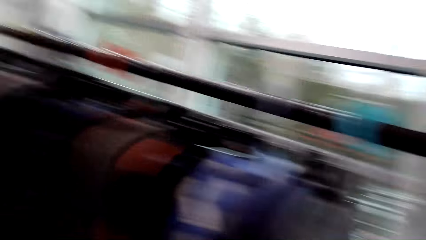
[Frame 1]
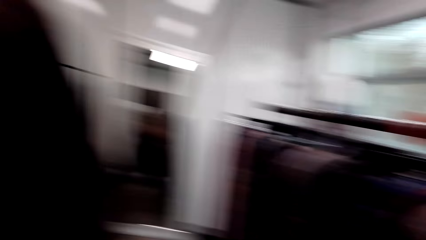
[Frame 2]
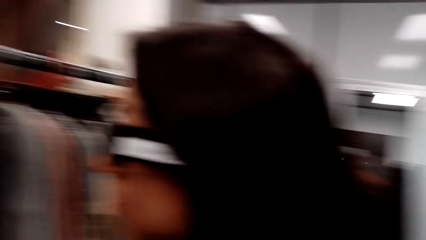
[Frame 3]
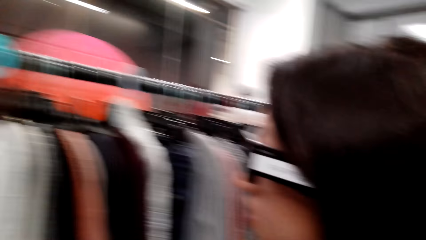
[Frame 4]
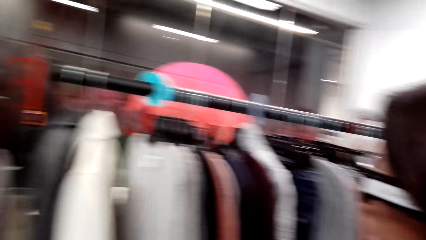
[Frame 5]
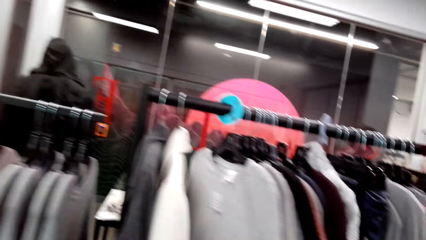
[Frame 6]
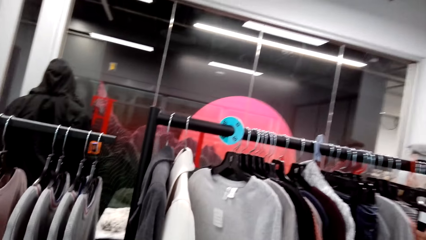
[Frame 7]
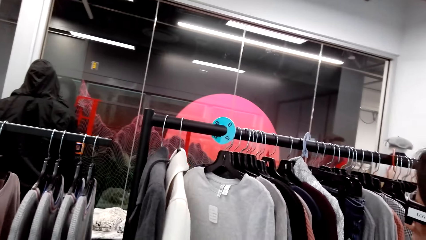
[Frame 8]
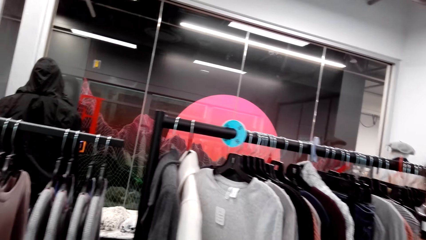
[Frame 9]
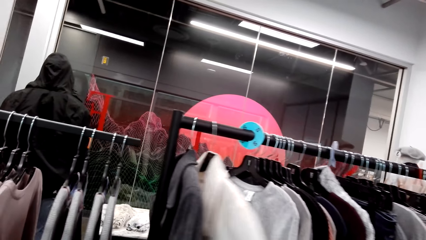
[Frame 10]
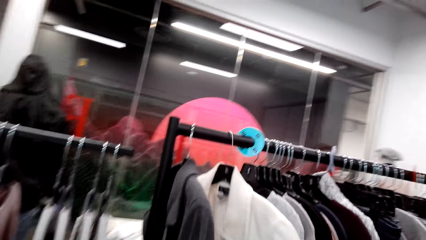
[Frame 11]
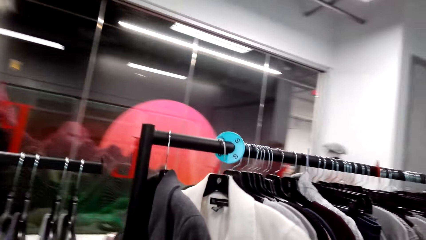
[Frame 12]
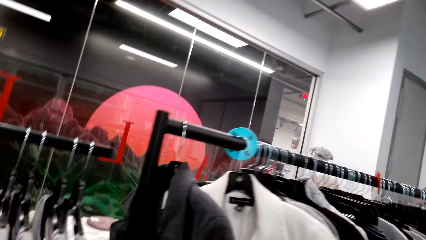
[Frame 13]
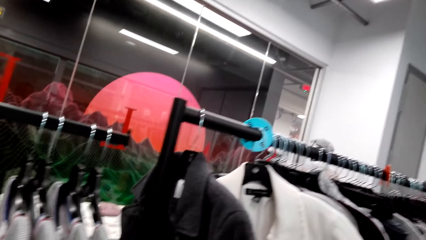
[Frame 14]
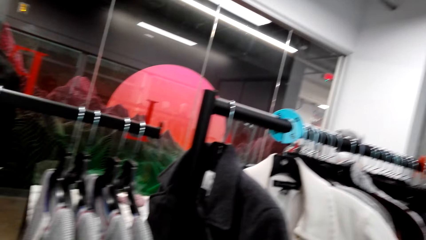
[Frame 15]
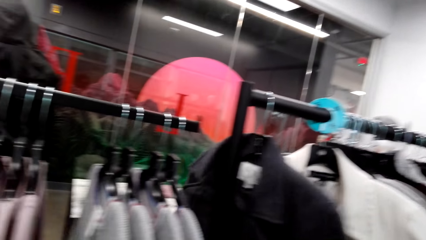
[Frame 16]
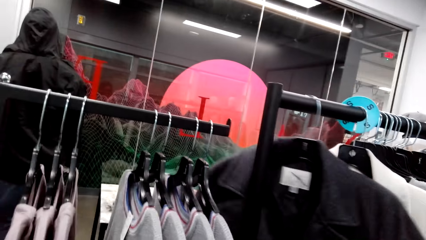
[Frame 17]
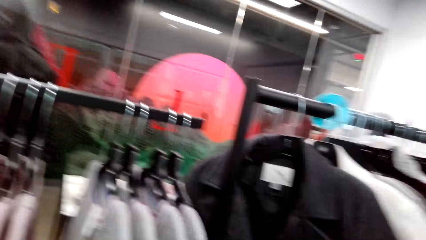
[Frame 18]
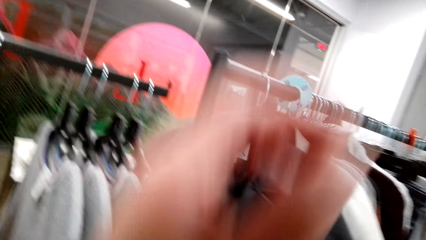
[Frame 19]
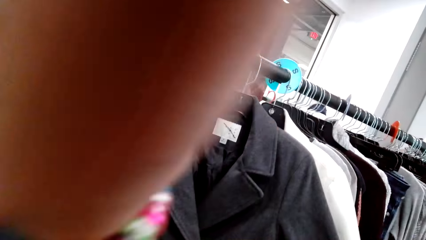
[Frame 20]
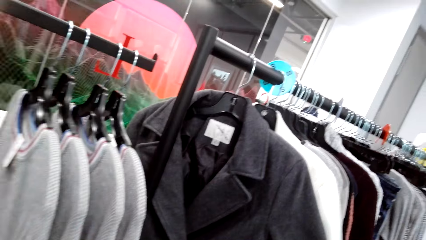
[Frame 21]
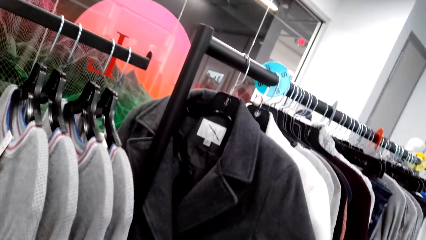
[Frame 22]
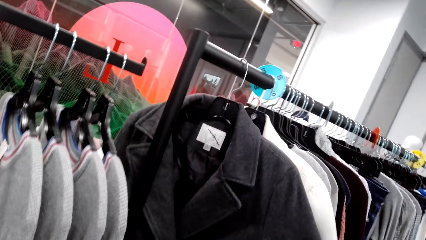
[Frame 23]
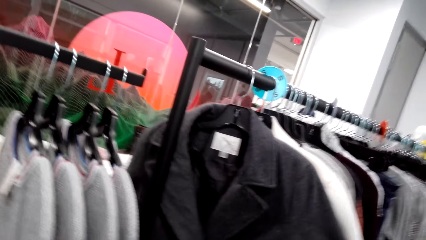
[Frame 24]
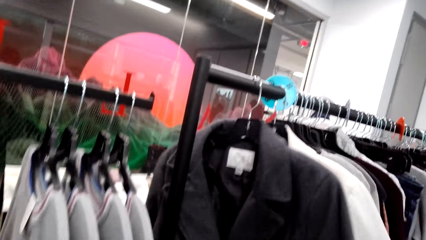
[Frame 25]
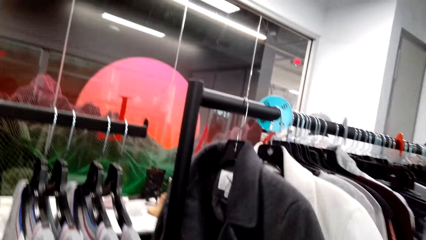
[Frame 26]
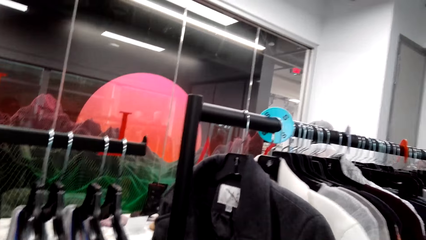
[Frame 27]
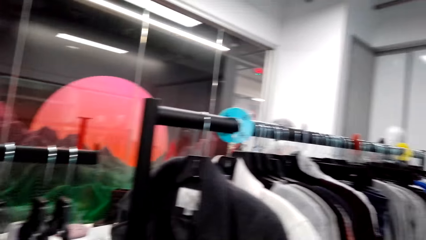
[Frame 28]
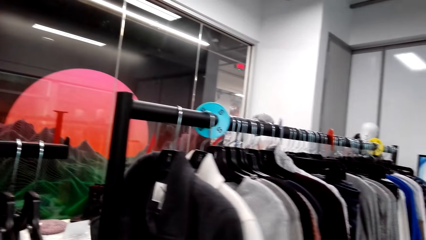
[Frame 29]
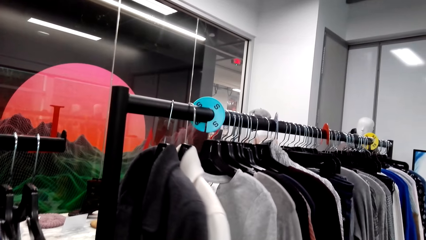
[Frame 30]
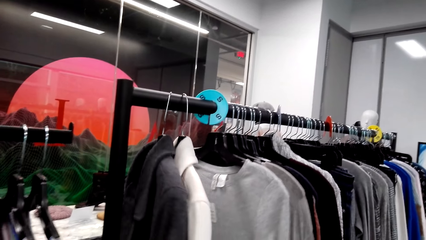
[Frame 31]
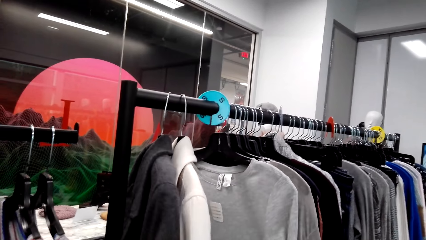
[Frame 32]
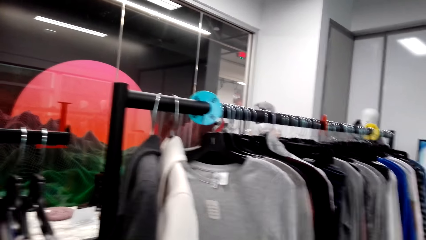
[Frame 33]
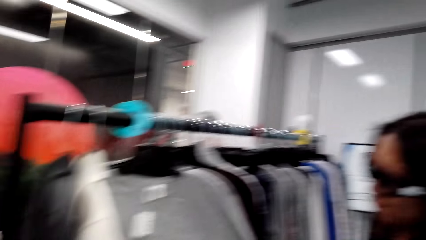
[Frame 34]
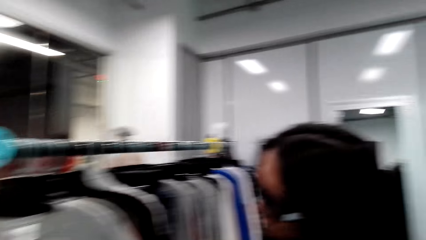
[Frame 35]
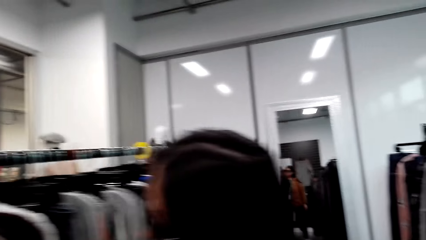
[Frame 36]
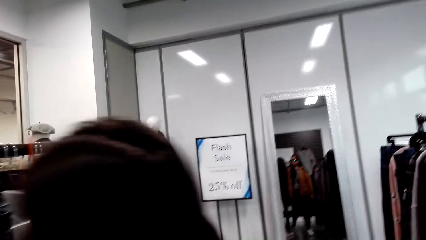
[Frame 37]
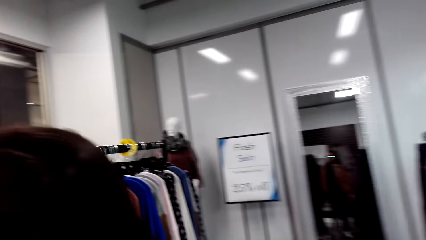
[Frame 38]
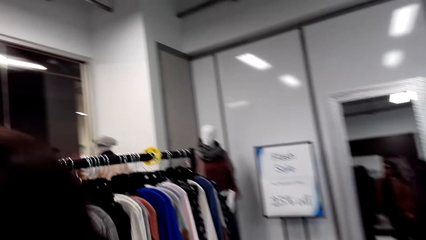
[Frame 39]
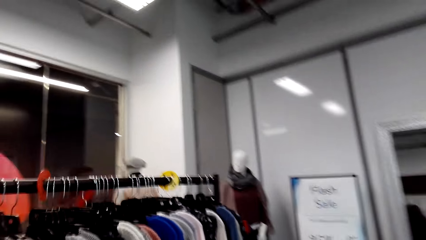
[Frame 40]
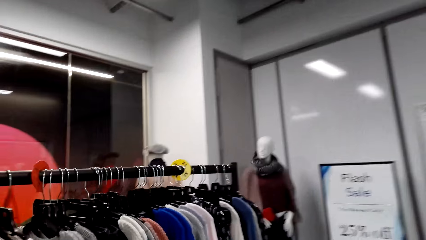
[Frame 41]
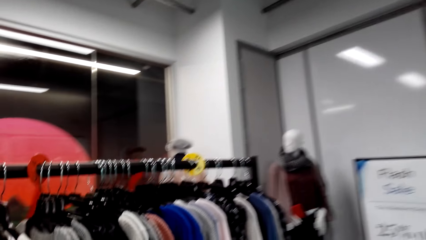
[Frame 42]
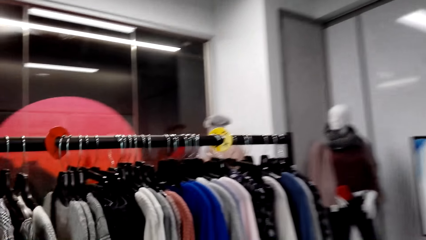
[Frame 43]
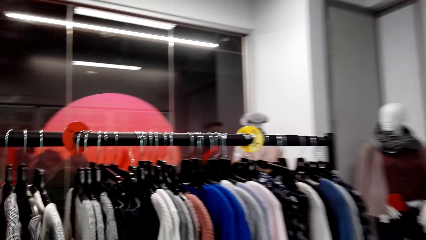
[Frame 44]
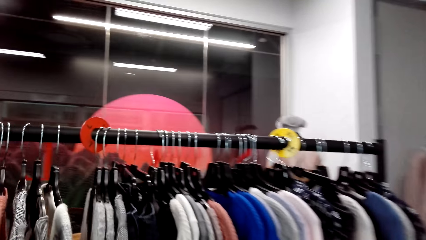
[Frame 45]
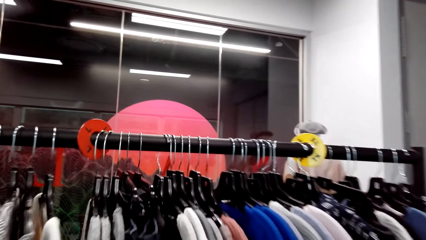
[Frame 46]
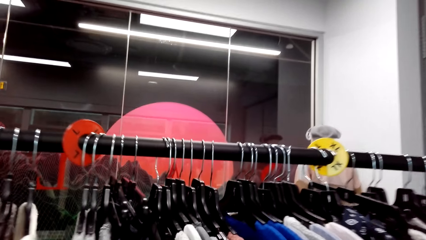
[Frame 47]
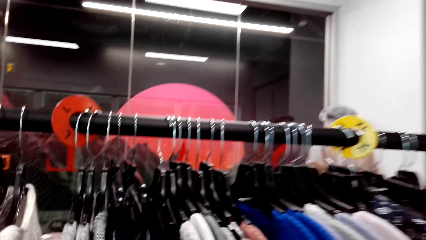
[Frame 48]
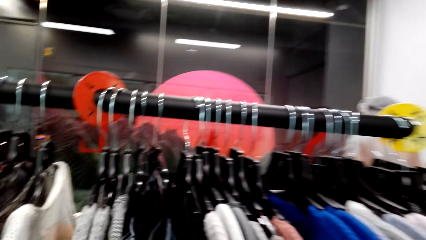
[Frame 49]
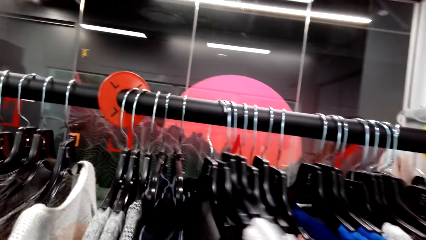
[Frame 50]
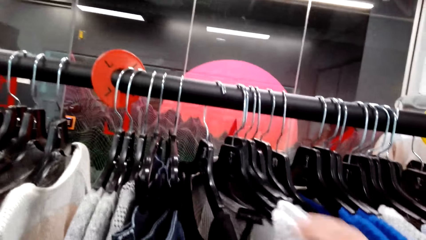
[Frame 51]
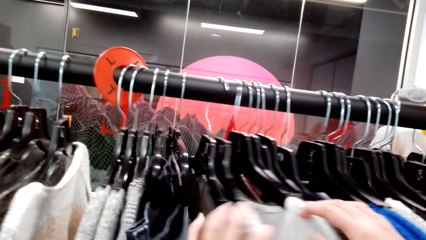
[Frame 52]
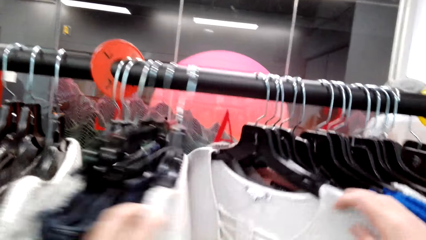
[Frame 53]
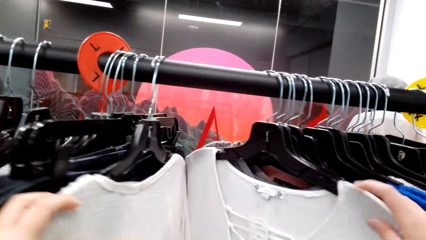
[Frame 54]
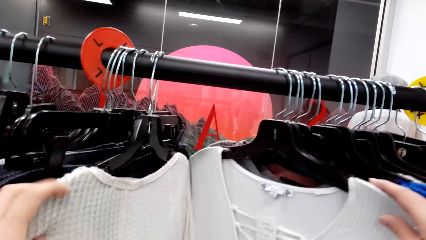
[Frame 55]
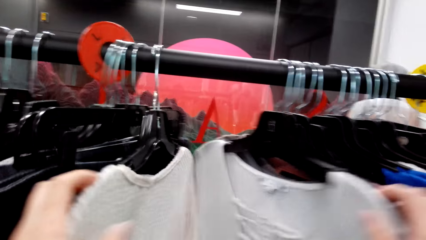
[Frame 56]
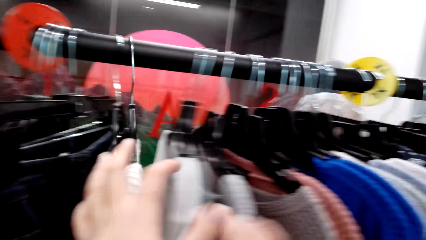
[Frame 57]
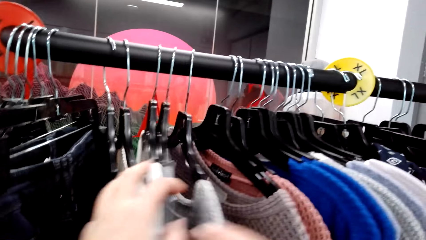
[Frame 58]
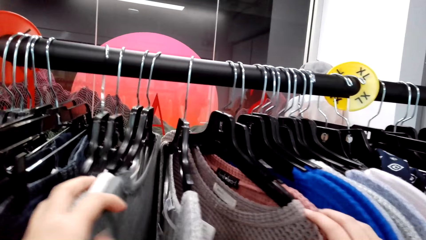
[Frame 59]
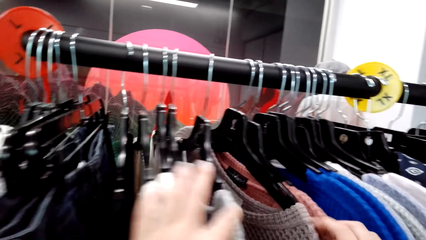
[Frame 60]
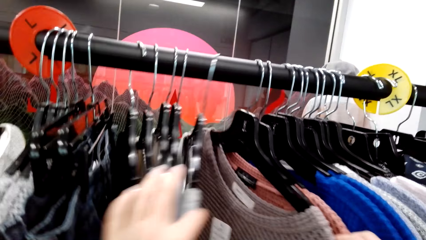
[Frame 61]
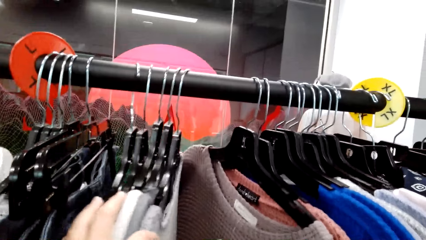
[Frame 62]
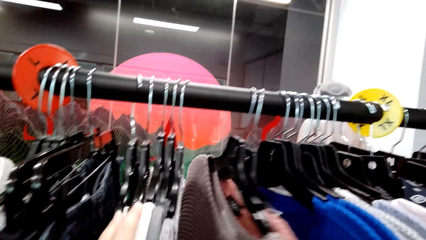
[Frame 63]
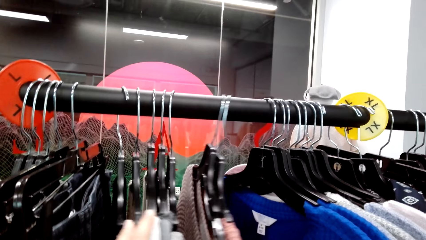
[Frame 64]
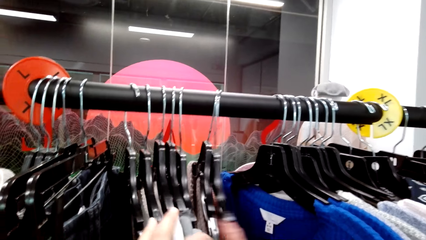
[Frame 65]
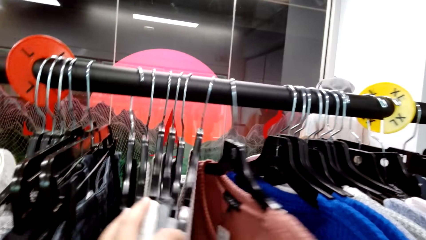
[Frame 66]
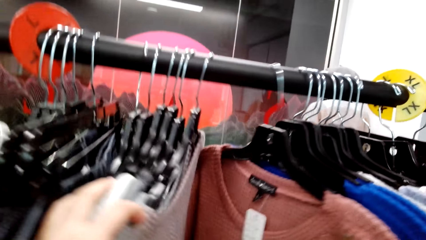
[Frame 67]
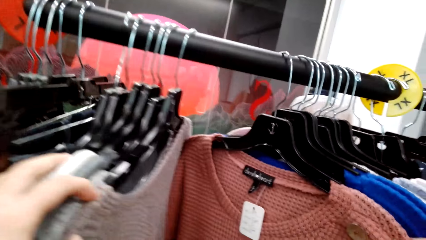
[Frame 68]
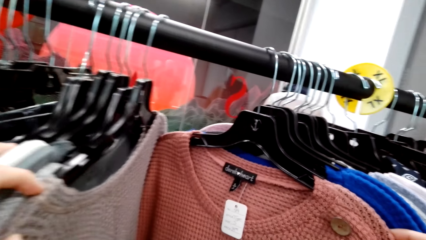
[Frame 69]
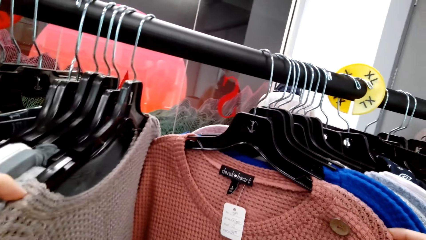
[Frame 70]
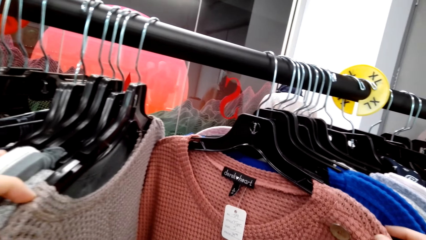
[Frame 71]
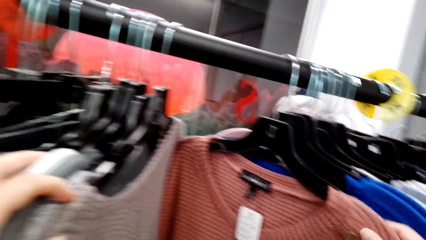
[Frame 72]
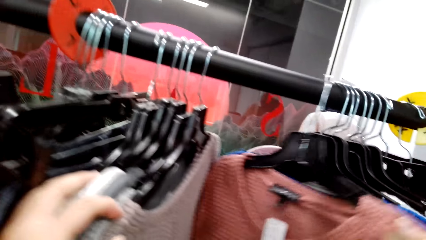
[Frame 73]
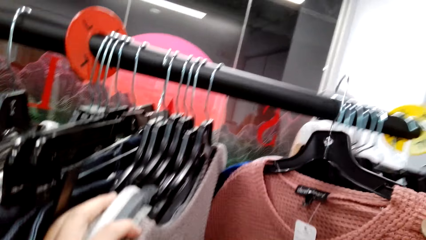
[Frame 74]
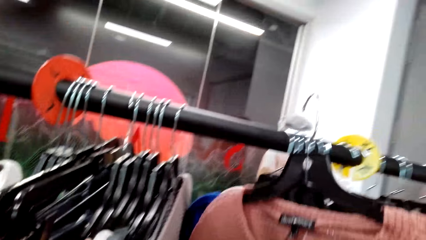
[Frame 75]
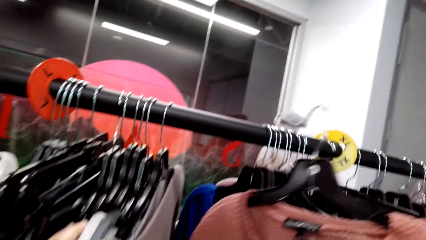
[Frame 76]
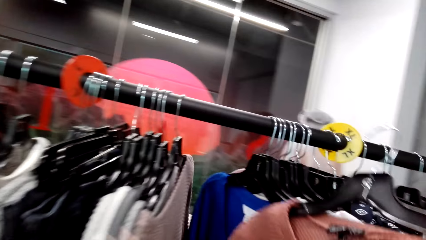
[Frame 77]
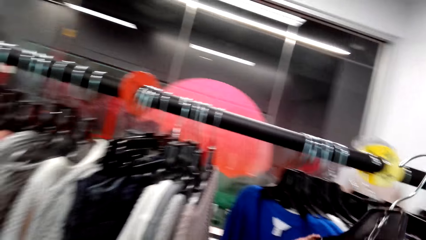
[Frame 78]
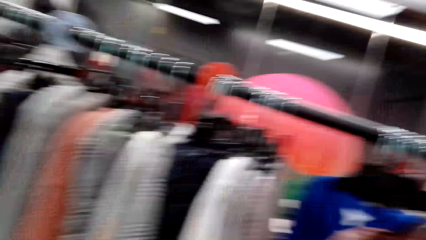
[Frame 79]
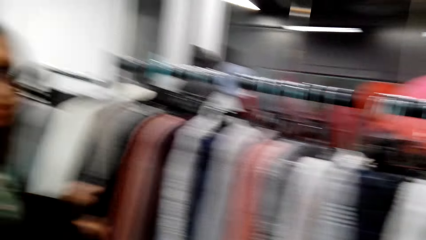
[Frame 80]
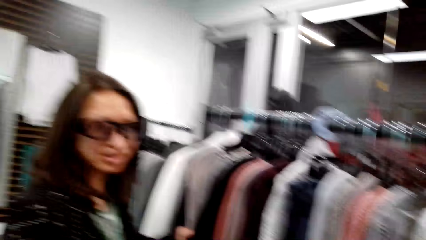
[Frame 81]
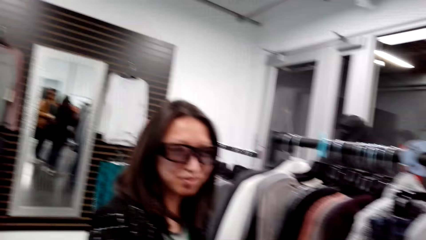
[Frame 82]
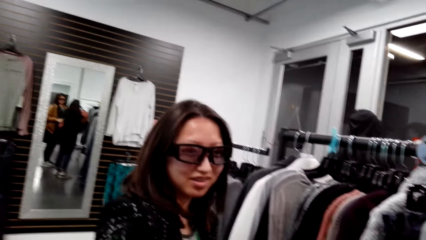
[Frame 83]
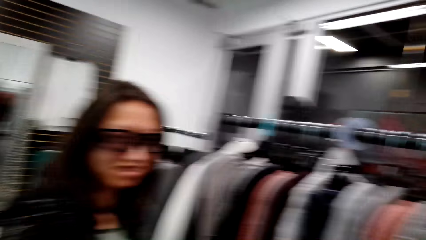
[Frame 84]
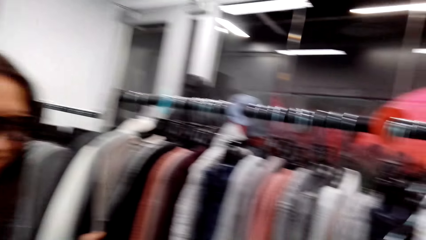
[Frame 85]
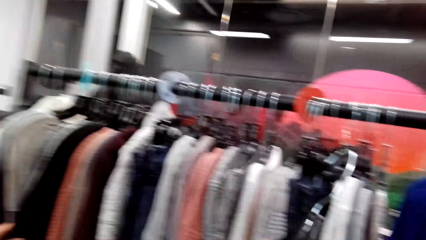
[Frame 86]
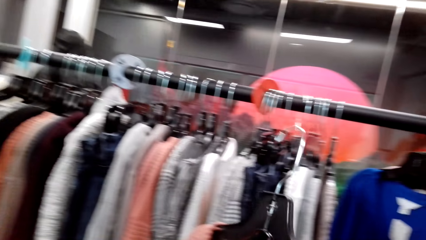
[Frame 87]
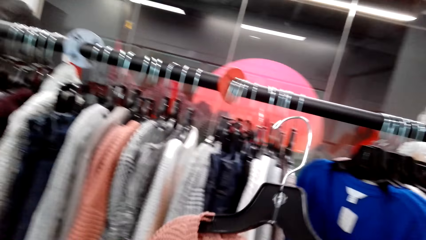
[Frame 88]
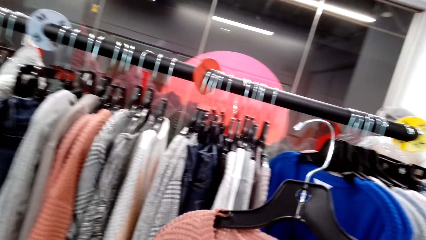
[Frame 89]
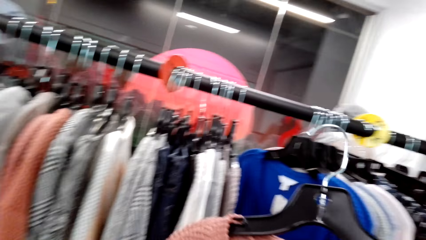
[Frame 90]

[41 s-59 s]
The woman pushes coats. The camera wearer talks to the man. The man looks at the clothes. The camera wearer talks to the man. The man looks at the clothes. The camera wearer pushes sweaters, walks around the boutique, and looks at the clothes. They pick up a pink sweater. The man talks to the camera wearer.
